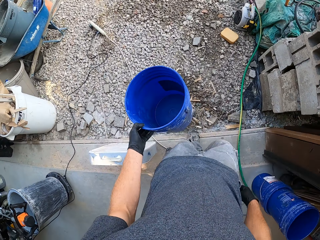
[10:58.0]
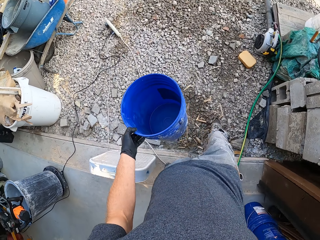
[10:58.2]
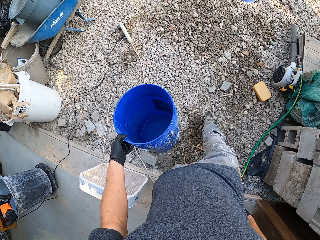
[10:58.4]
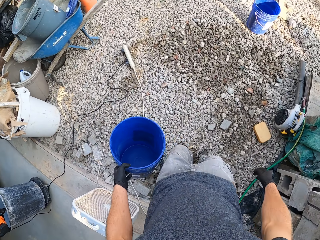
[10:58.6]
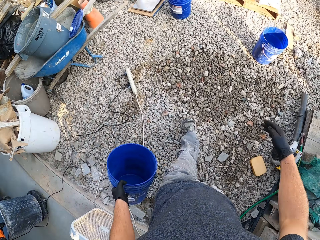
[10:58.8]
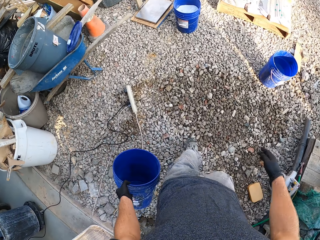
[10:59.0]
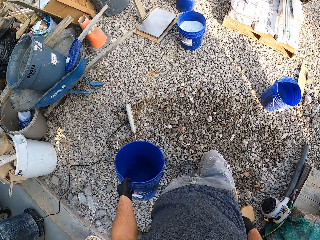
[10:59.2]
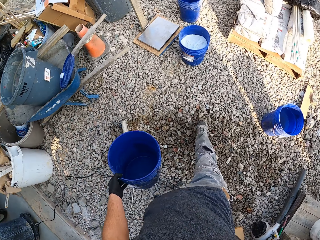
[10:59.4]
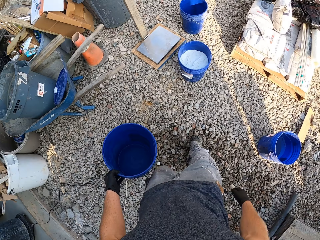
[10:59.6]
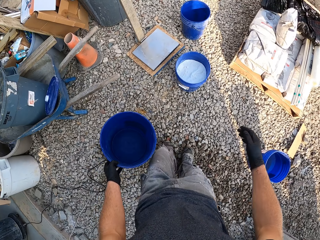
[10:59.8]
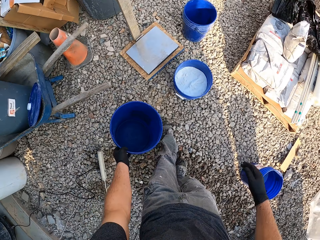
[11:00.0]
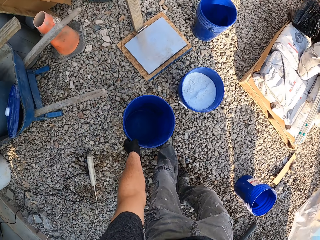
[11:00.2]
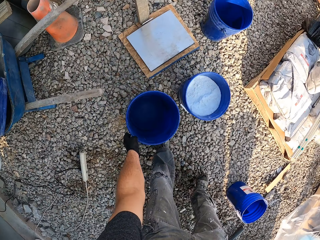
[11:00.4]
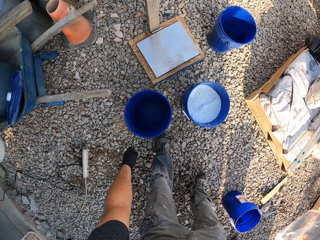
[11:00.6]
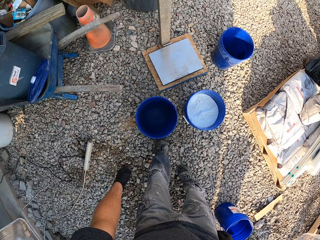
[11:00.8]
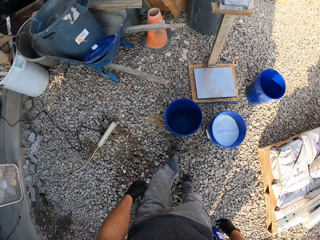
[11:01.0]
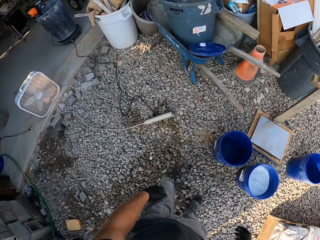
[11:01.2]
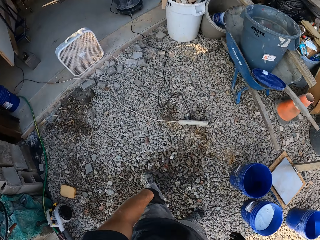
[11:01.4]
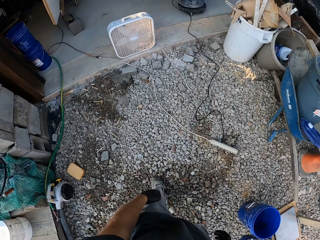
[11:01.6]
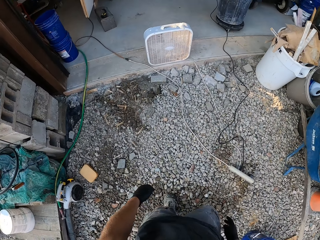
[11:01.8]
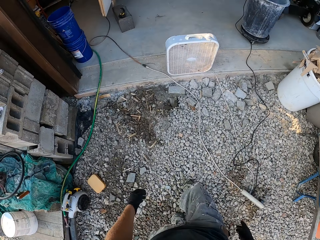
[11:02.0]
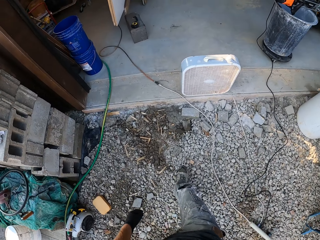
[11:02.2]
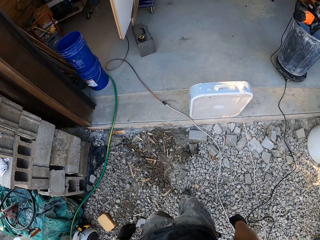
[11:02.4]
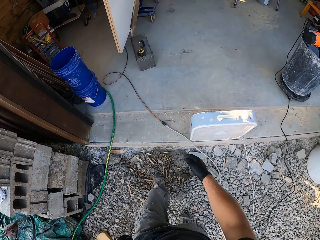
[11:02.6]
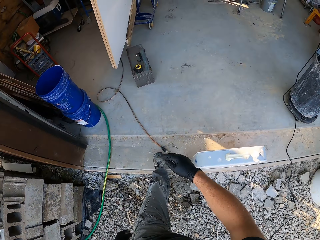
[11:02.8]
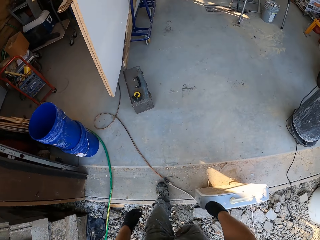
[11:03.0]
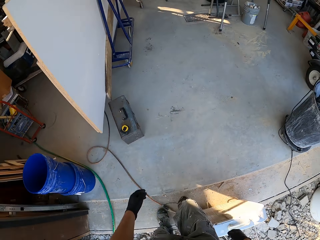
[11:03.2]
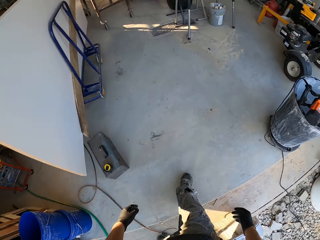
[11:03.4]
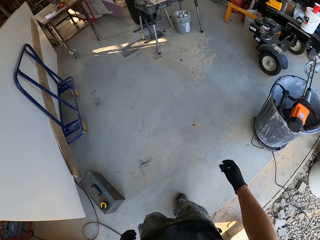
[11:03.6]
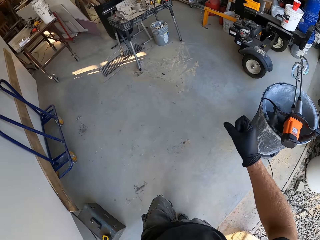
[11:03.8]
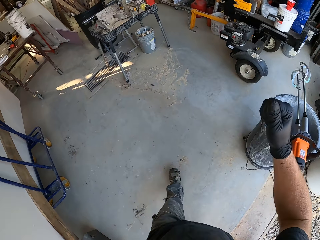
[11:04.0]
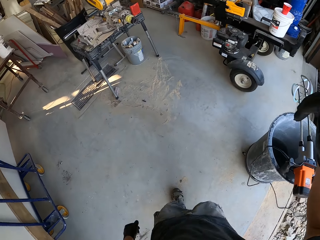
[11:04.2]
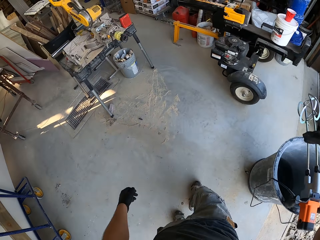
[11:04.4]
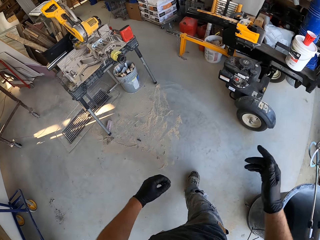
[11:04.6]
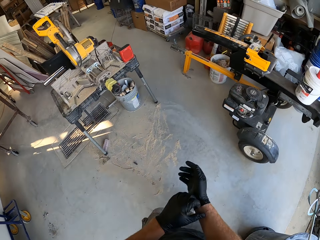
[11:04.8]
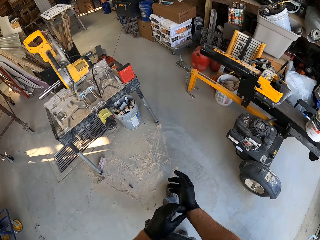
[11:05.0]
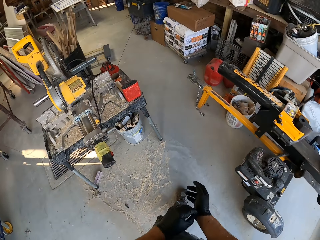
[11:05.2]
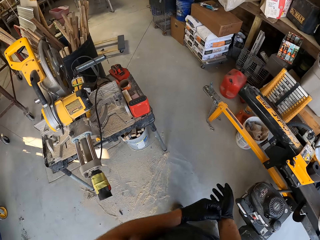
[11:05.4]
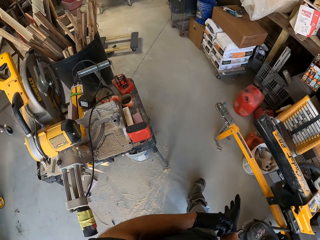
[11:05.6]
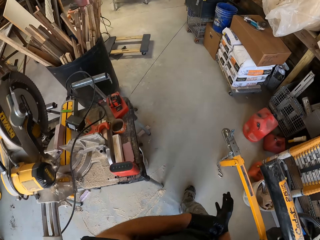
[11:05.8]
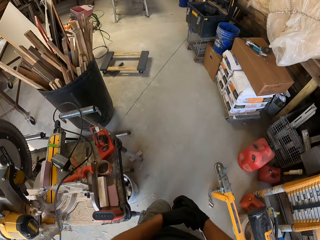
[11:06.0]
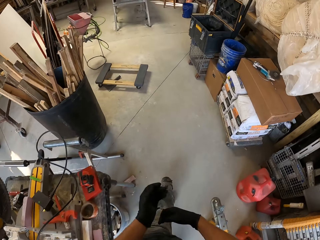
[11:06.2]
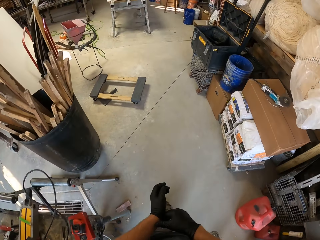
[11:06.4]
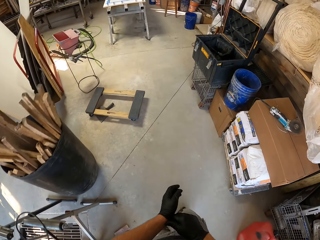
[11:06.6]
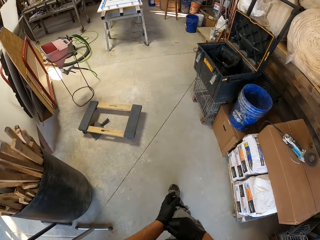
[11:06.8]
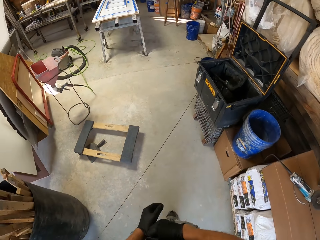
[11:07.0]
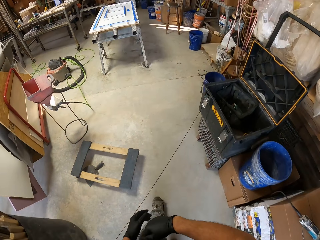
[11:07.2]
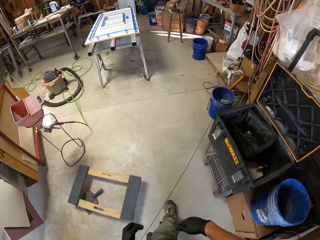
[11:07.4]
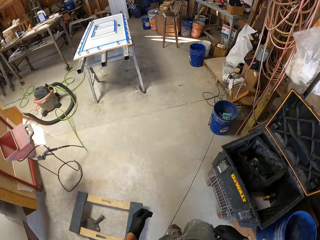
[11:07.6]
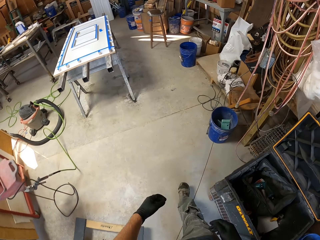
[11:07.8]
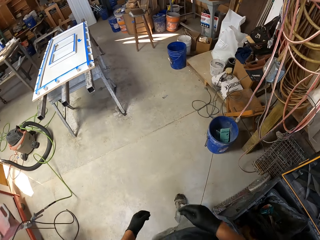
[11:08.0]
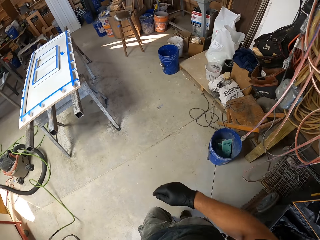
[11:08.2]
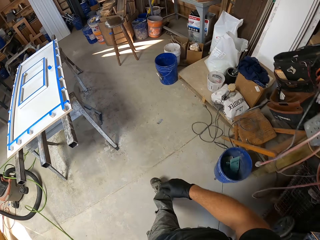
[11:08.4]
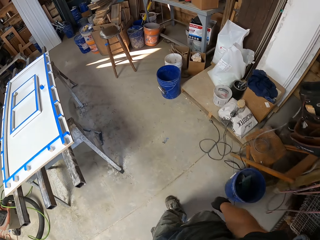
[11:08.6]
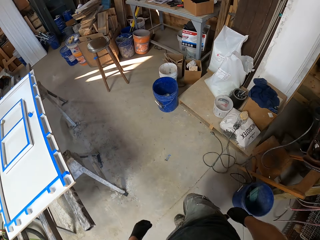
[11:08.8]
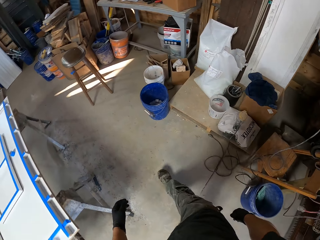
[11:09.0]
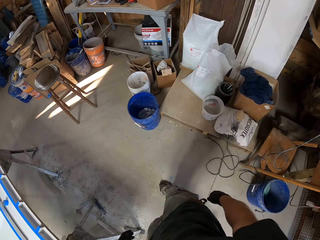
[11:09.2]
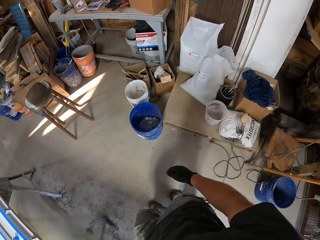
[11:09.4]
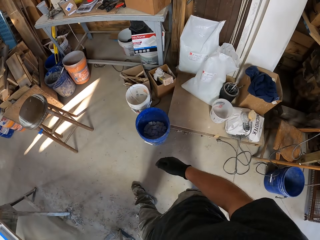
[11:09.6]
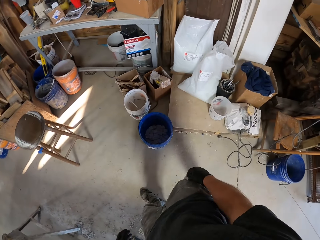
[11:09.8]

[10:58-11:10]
The camera wearer drops the bucket. They walk back to the garage. They adjust the gloves.

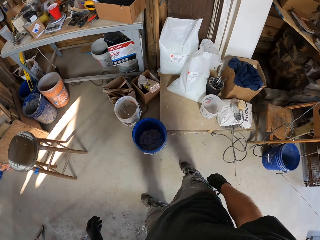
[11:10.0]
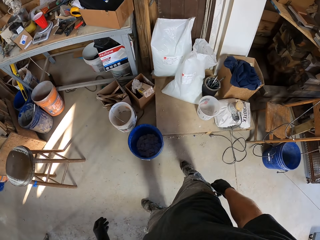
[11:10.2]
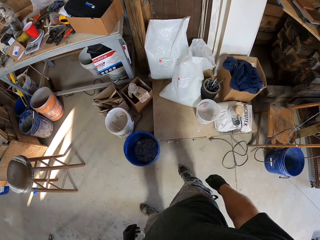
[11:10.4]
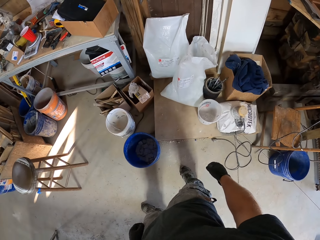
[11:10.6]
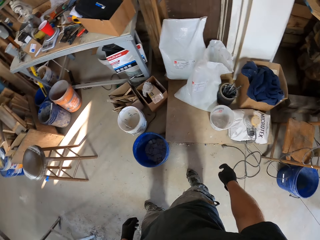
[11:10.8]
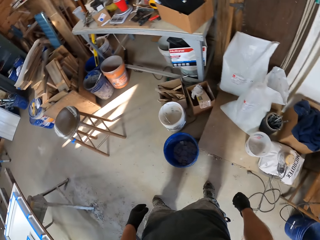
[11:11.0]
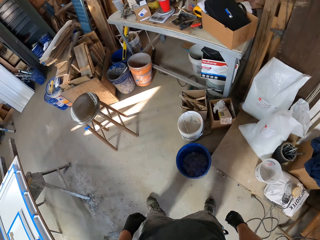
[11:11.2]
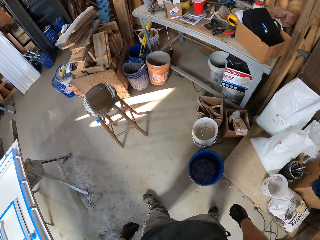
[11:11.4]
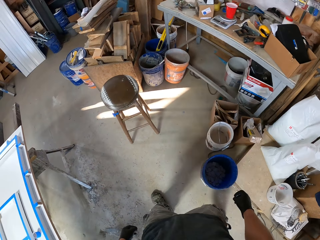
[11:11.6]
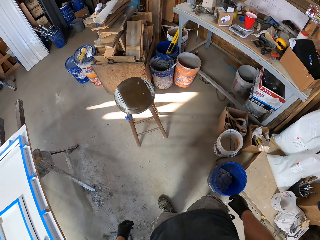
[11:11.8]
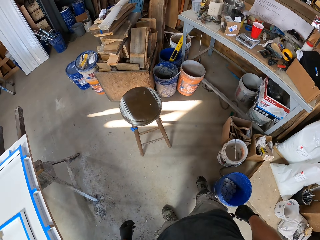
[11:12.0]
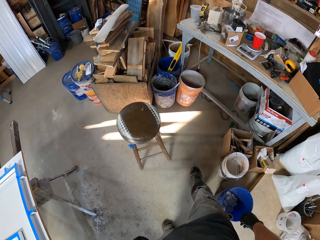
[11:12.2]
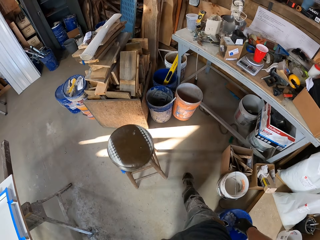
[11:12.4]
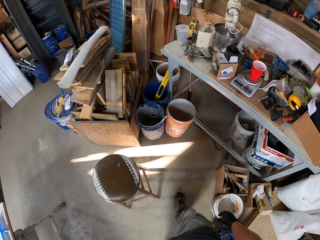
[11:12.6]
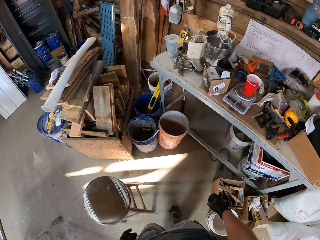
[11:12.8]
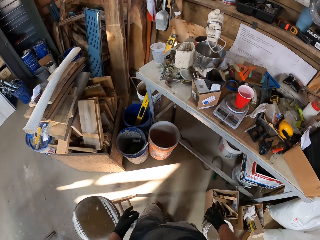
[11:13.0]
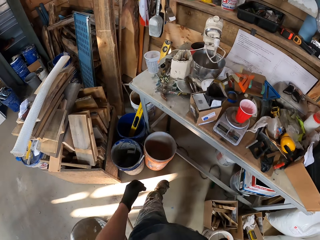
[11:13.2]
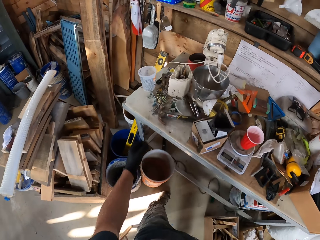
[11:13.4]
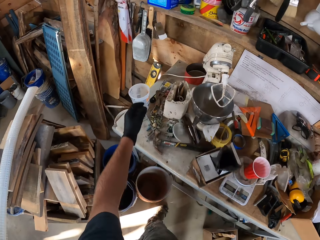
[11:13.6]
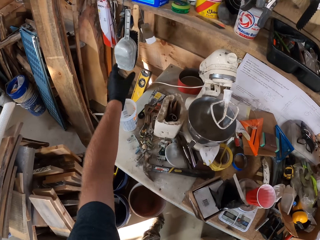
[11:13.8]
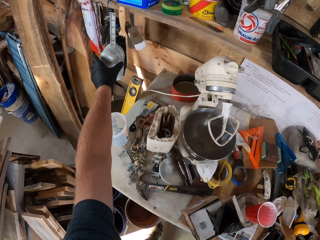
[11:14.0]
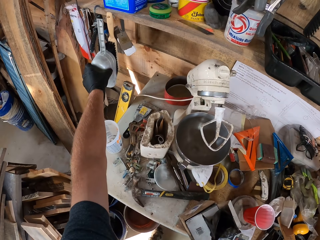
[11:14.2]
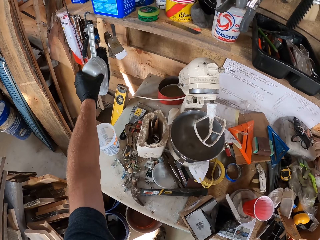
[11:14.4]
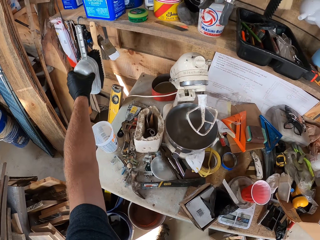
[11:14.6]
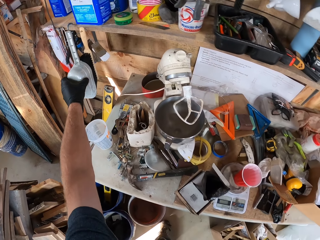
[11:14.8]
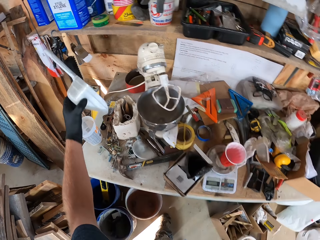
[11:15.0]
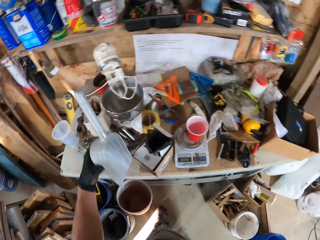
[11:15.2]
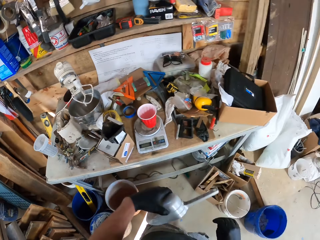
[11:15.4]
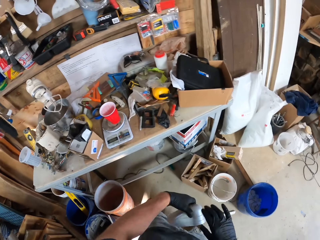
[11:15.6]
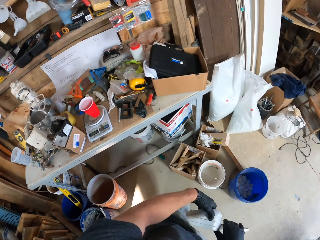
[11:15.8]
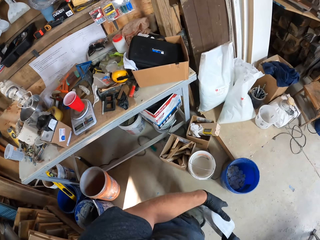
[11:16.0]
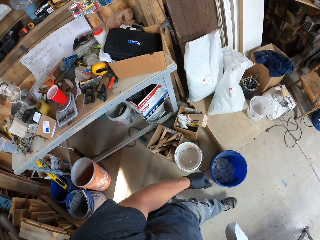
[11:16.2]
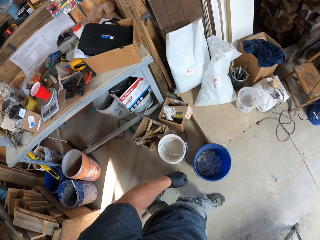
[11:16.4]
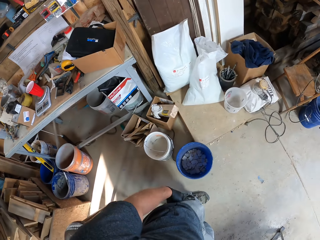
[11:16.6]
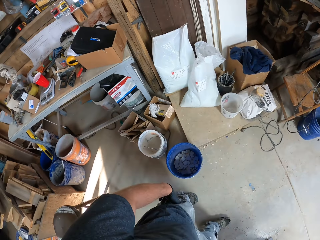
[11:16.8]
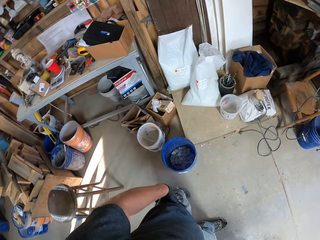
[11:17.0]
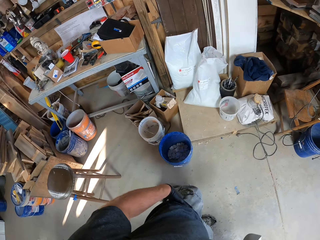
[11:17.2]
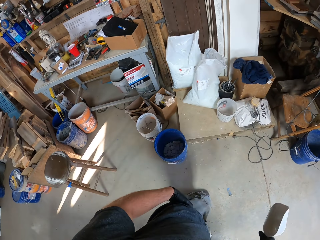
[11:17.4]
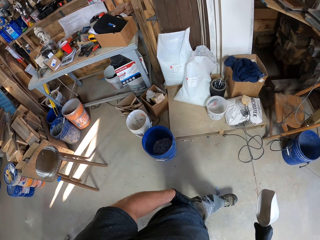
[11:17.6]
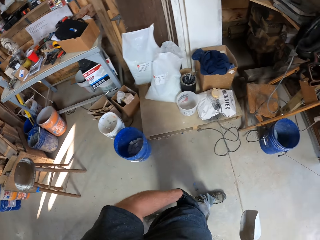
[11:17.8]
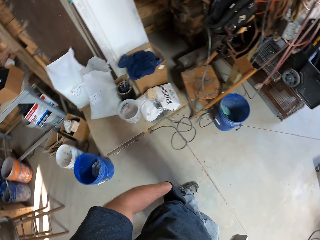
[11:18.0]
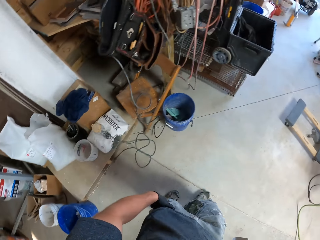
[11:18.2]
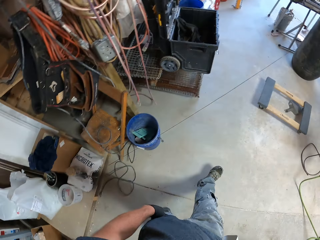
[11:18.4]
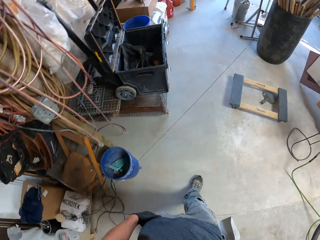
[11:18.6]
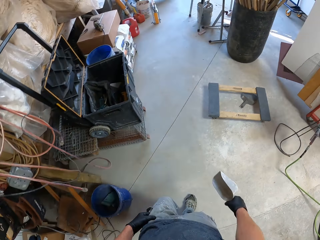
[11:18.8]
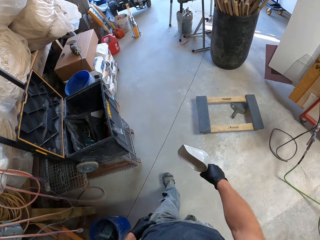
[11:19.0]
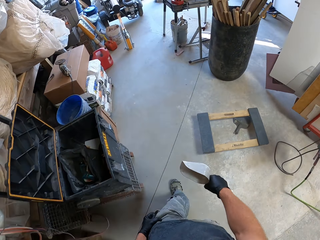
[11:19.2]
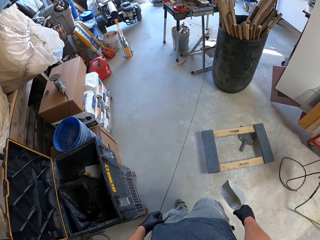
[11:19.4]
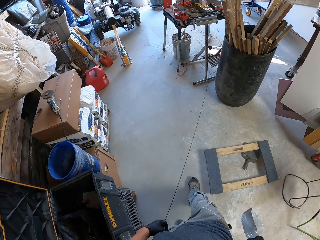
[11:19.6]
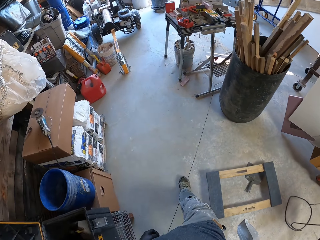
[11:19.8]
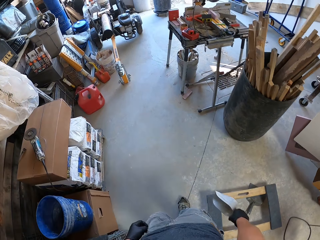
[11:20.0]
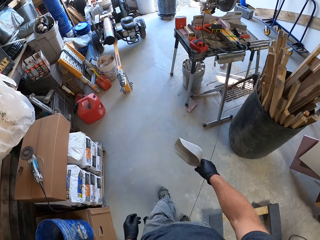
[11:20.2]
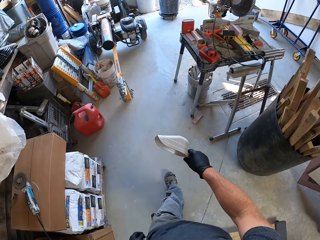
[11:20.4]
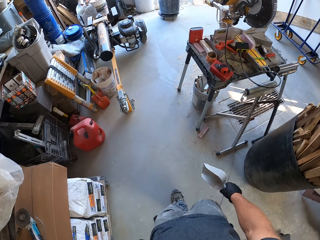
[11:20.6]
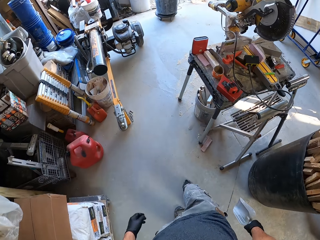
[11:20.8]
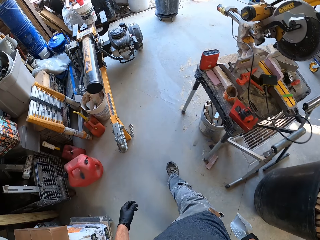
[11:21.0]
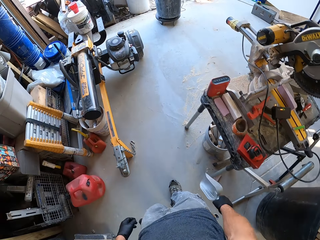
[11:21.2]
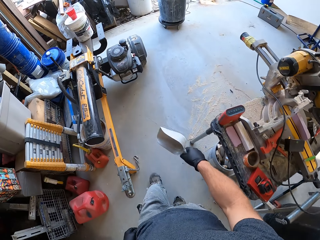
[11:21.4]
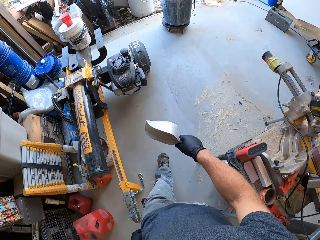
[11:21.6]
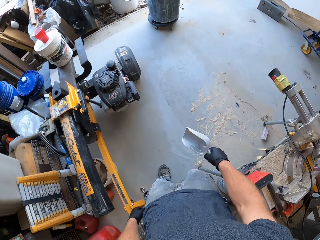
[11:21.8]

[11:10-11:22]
The camera wearer picks a scooper. They exchange the hand holding the scooper. They touch the pocket. They walk out of the garage.
